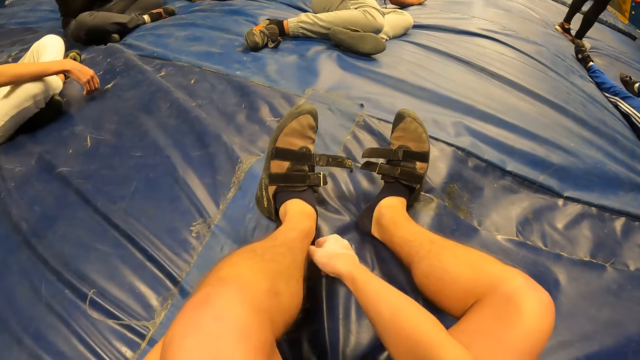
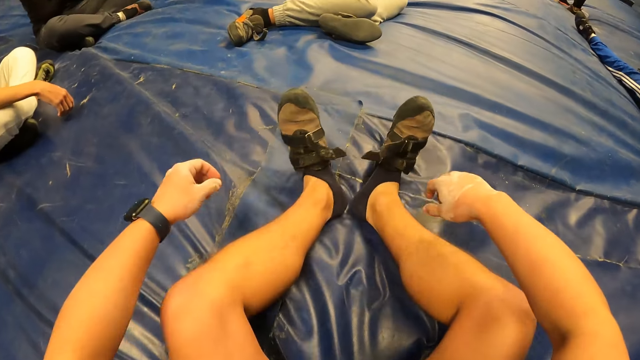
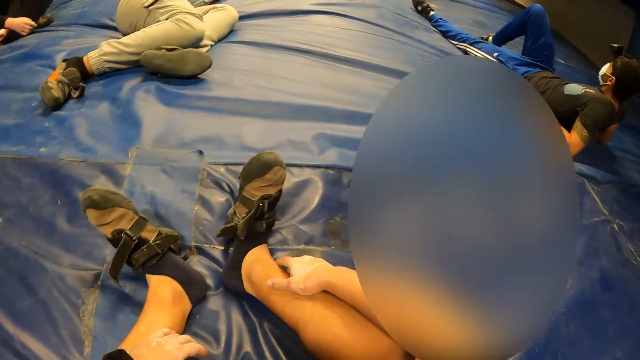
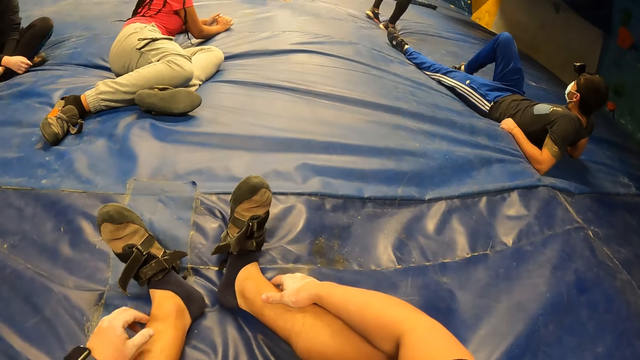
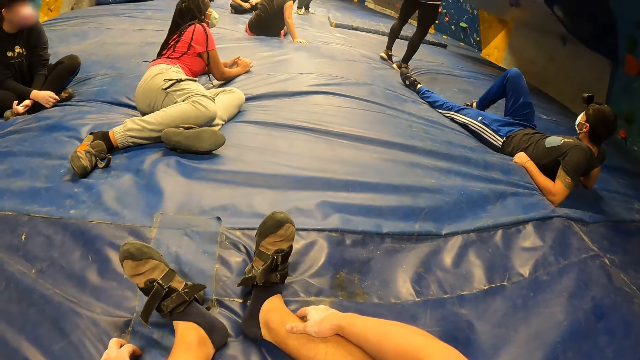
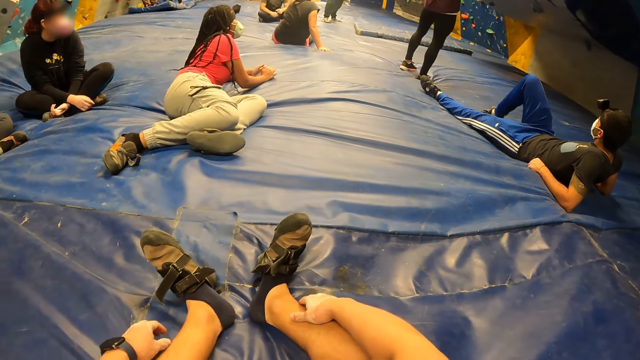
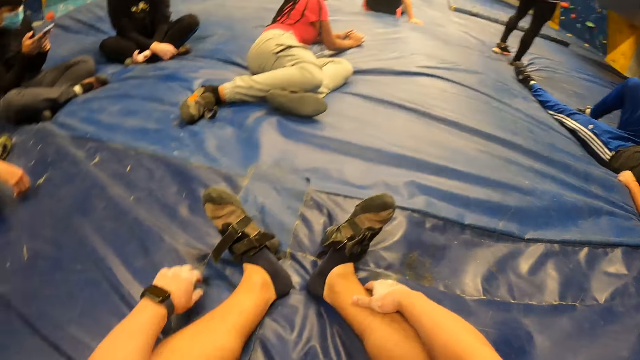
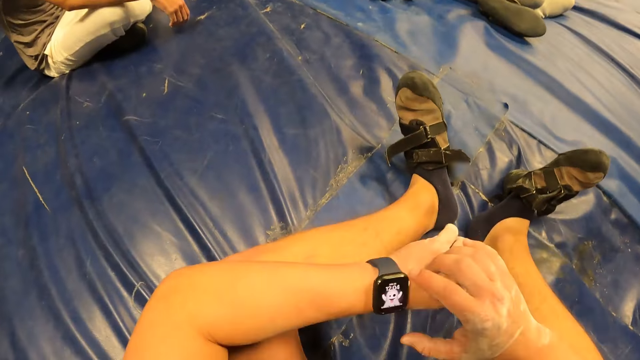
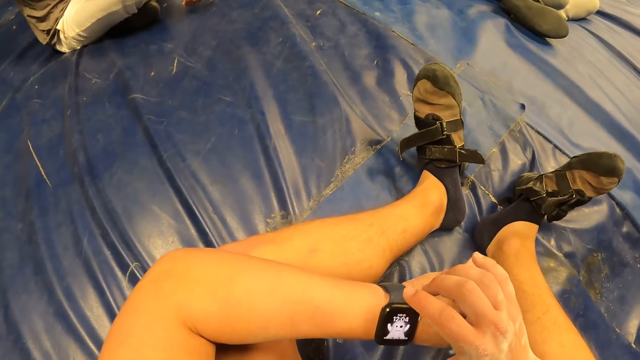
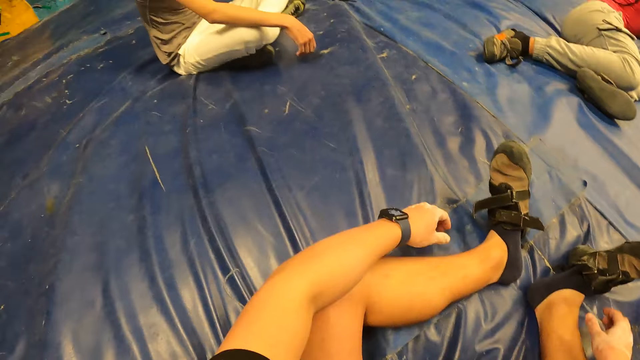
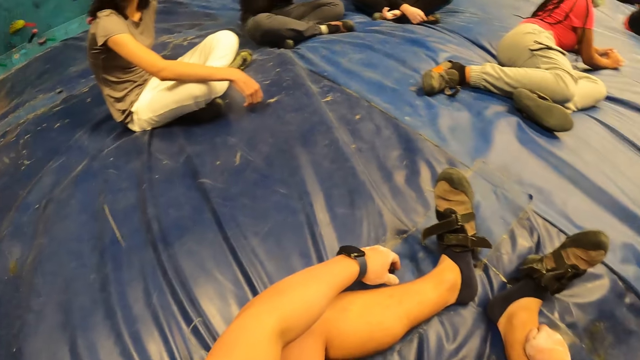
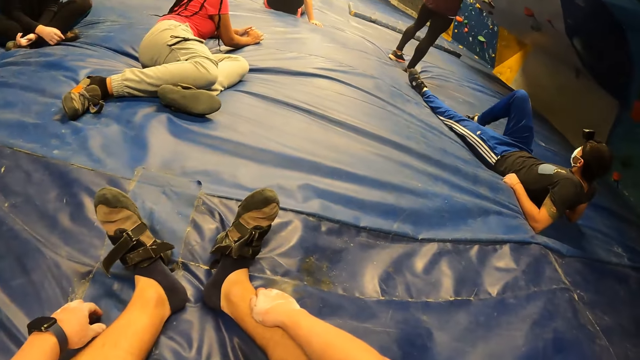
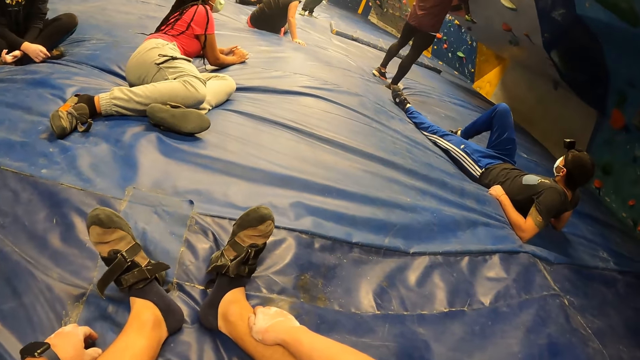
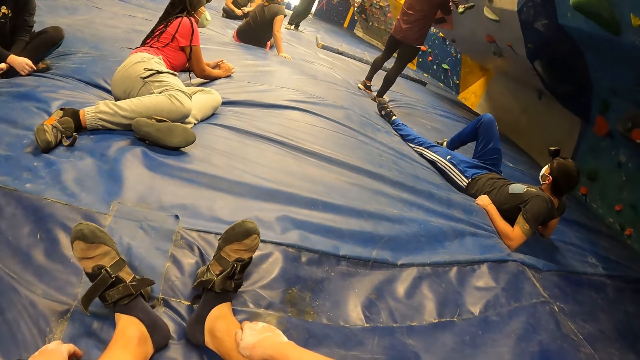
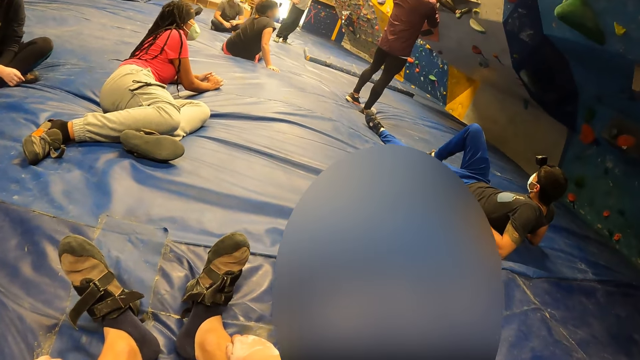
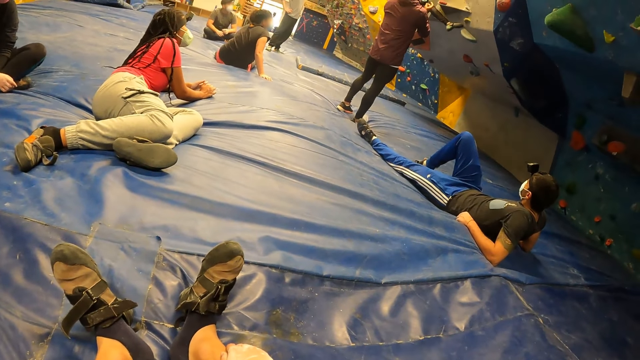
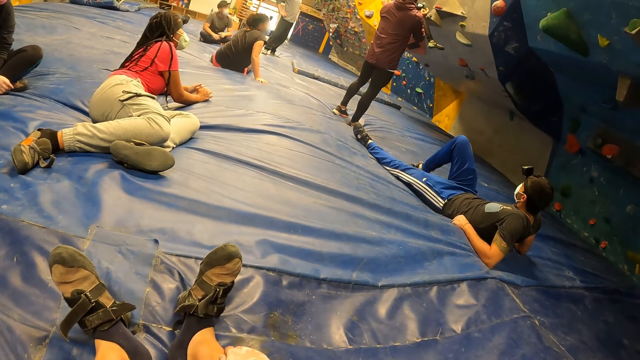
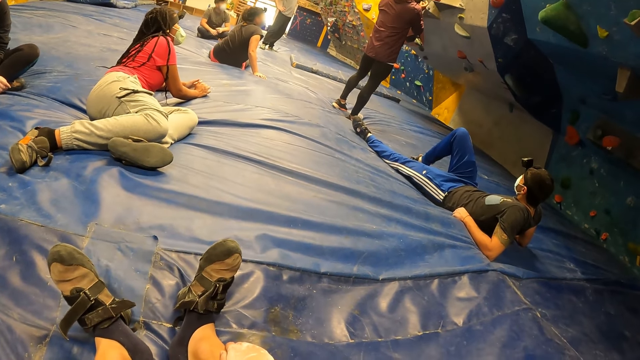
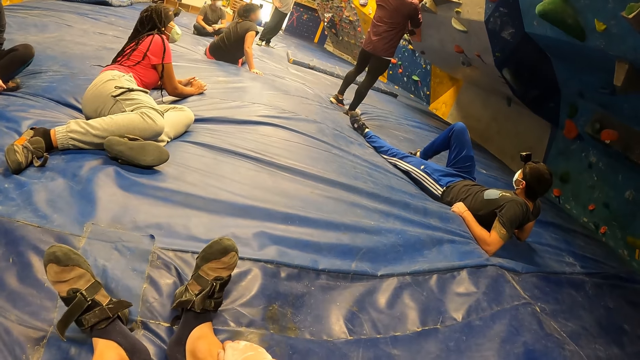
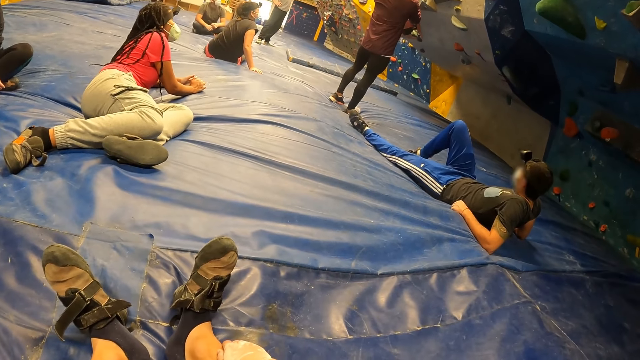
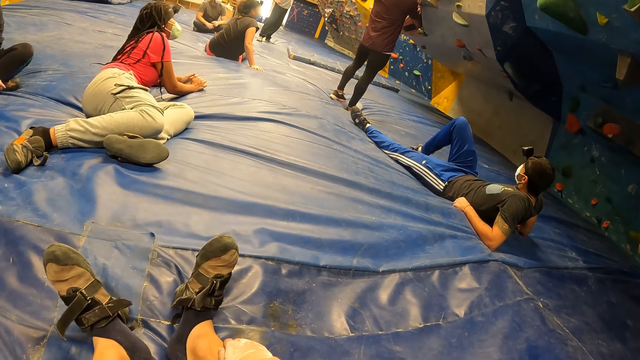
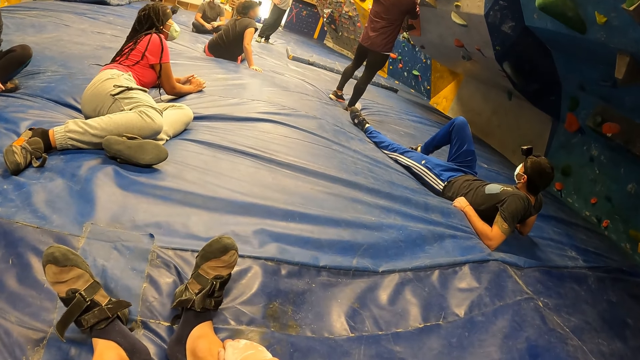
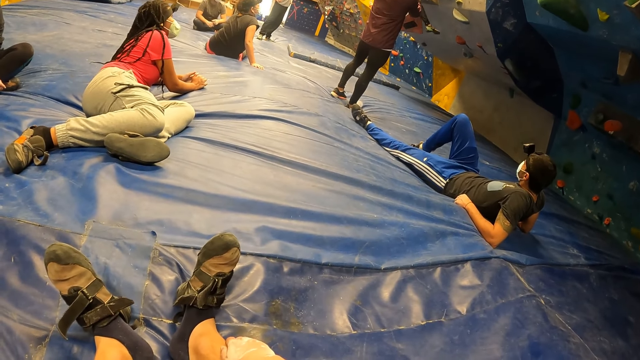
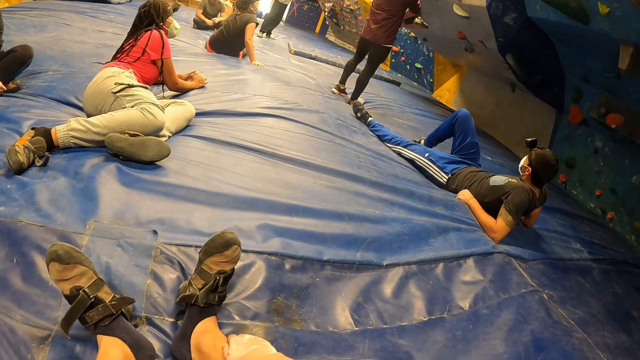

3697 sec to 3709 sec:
The camera wearer adjusts a watch on her left hand with her right hand. She touches the watch on the left hand. She sits on the floor.

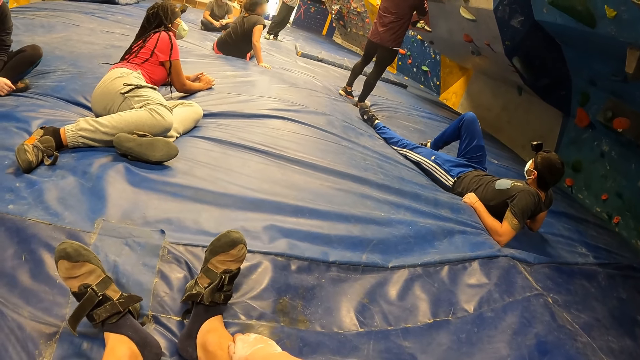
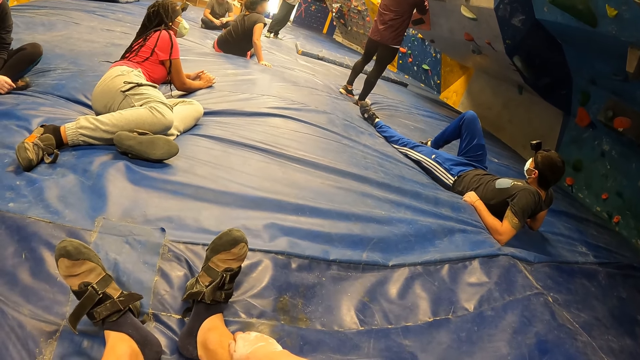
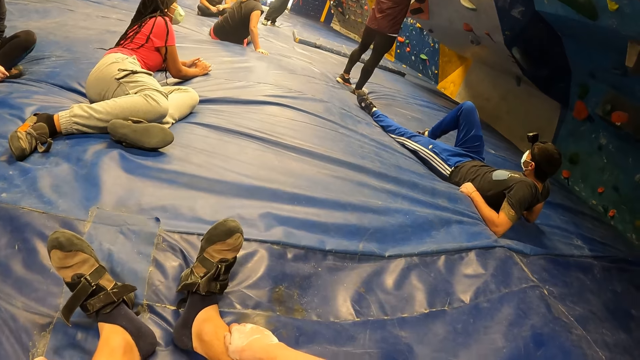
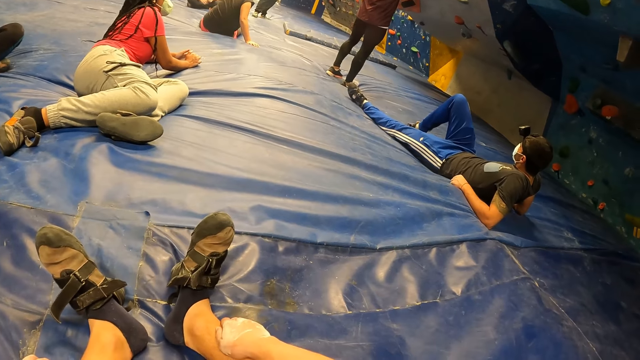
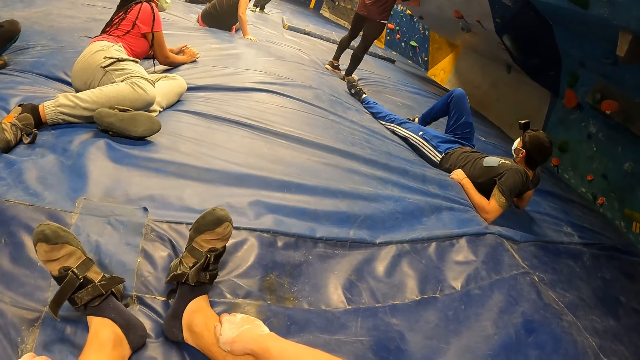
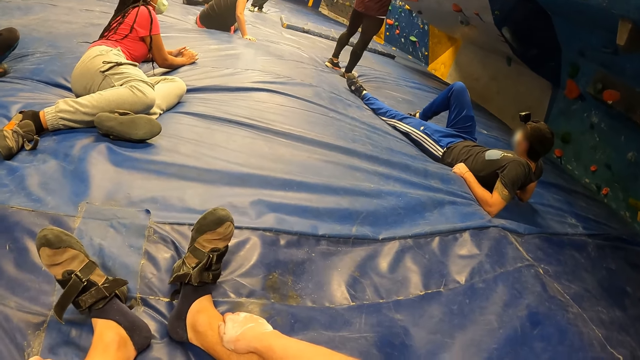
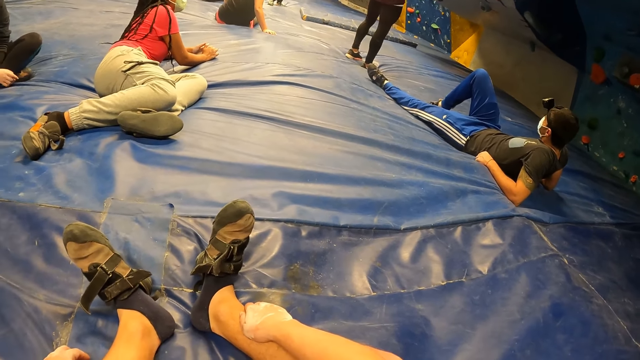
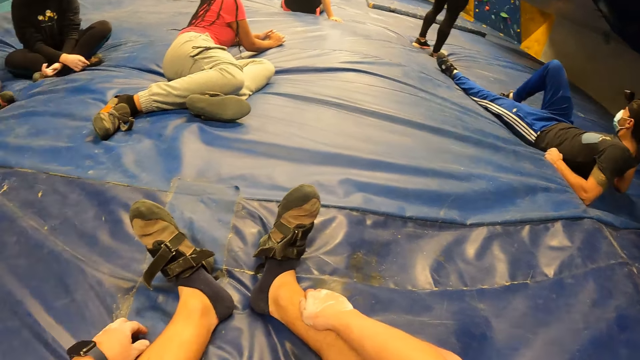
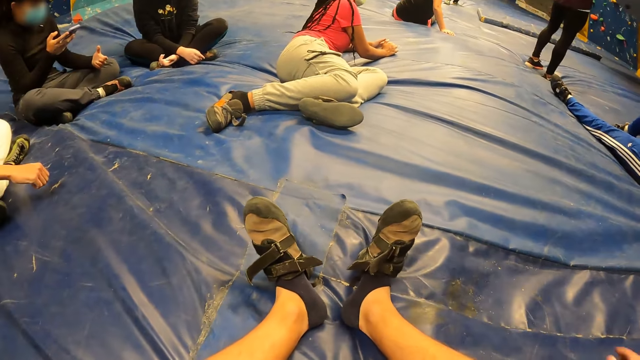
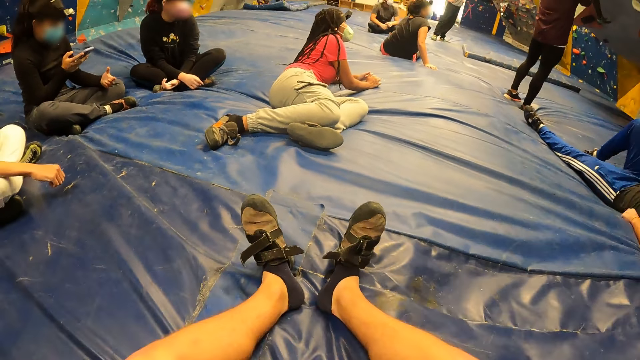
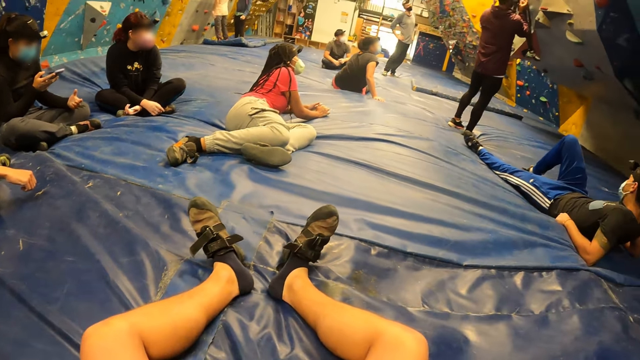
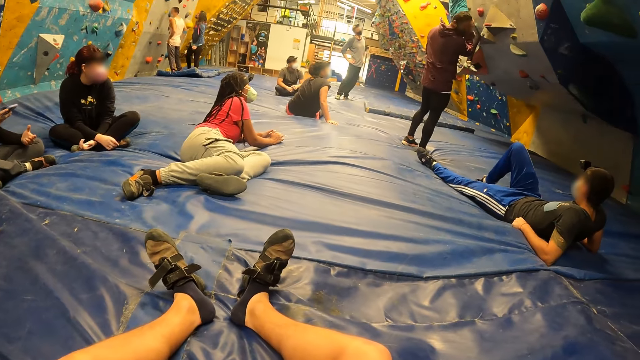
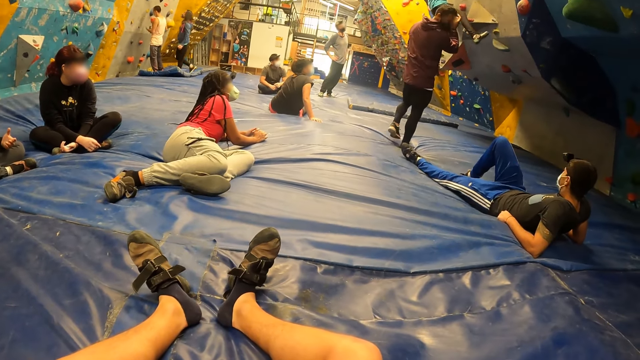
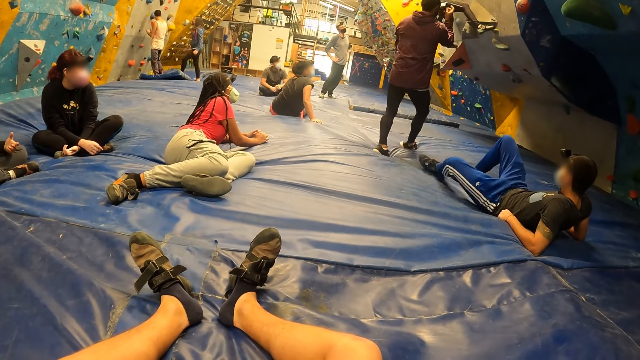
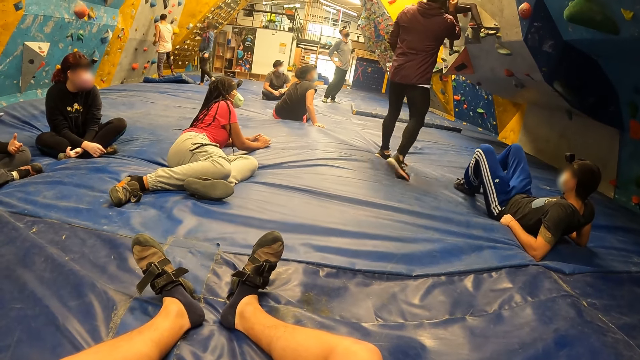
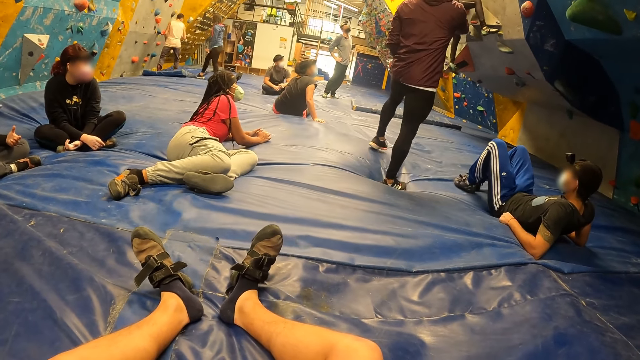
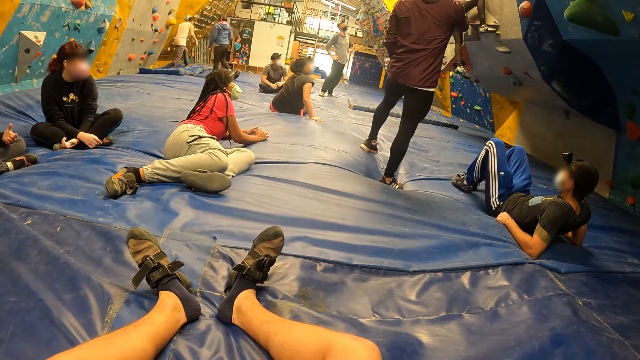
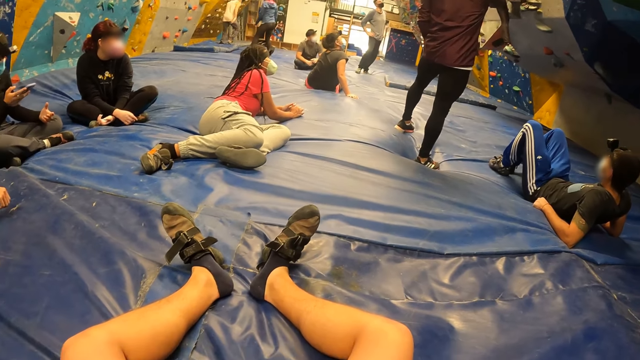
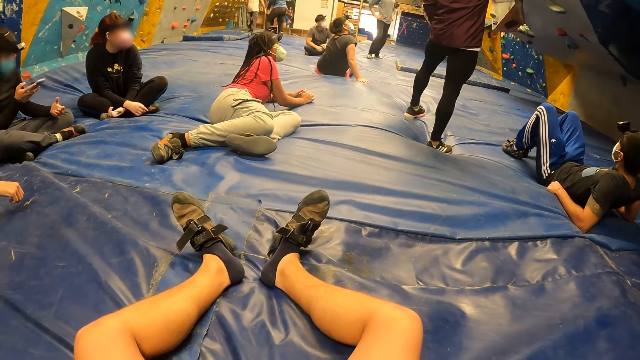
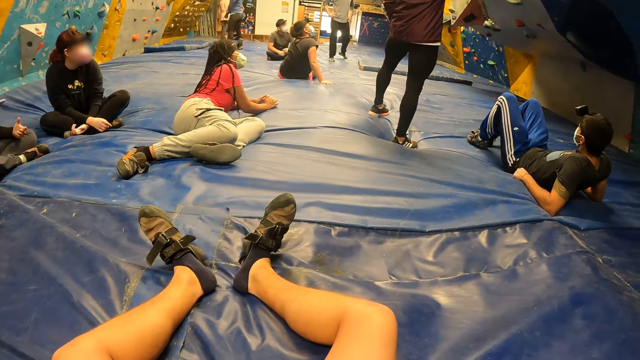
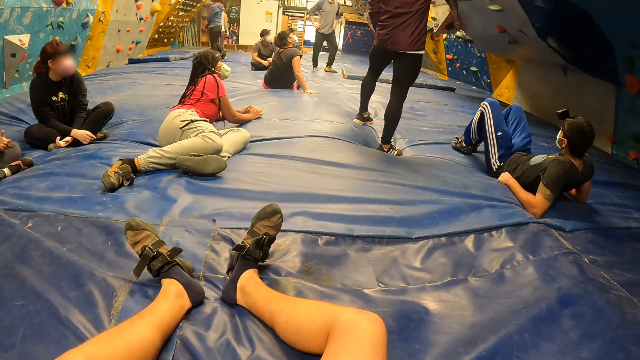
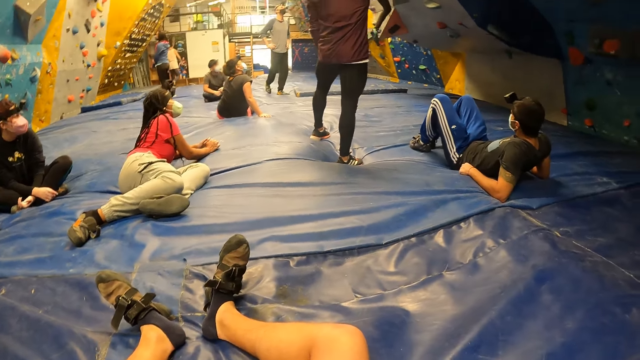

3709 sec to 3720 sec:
The camera wearer watches a man climb a rock wall. Another man records the first man climbing the rock wall with a camera in both hands. The camera wearer sits on the floor.
